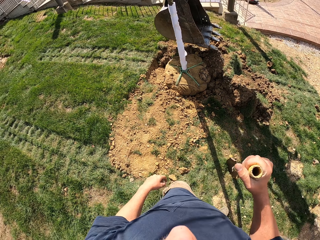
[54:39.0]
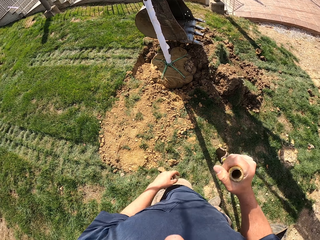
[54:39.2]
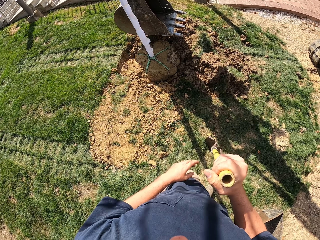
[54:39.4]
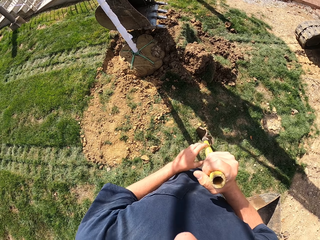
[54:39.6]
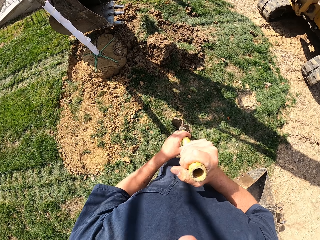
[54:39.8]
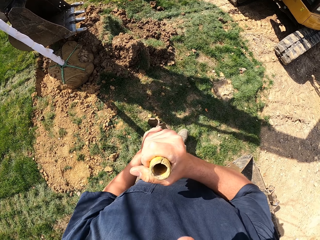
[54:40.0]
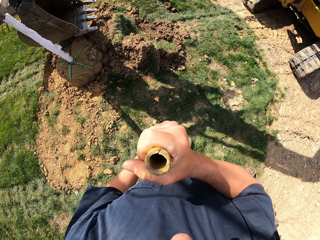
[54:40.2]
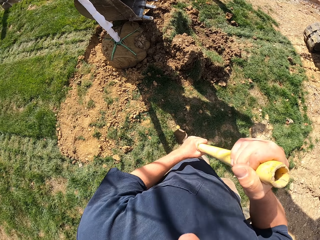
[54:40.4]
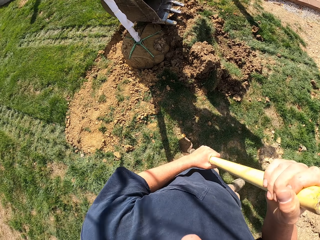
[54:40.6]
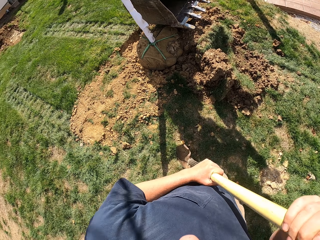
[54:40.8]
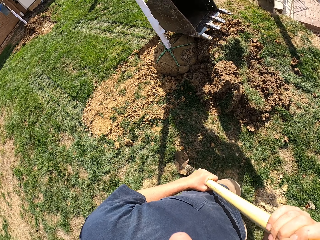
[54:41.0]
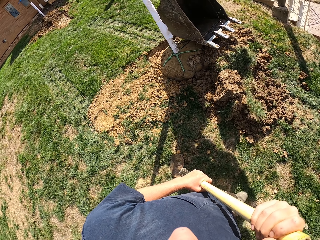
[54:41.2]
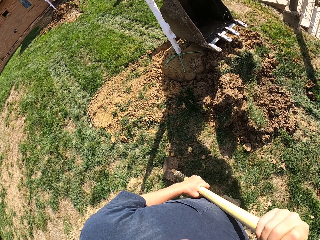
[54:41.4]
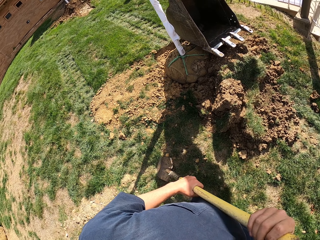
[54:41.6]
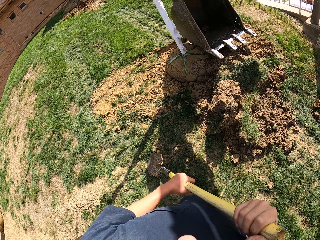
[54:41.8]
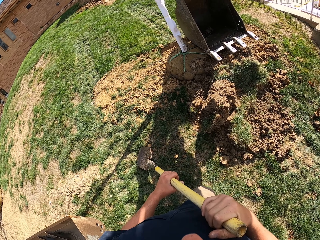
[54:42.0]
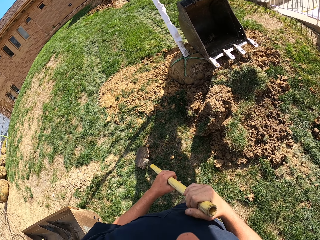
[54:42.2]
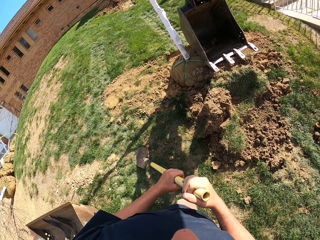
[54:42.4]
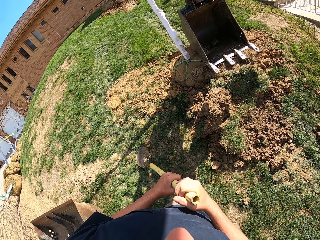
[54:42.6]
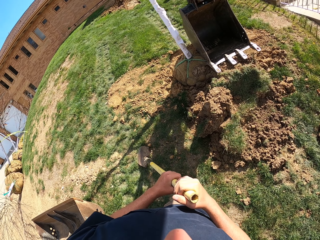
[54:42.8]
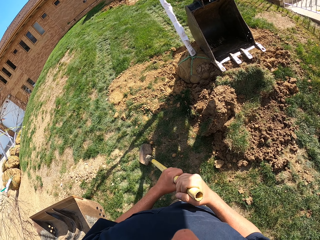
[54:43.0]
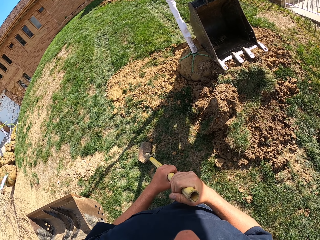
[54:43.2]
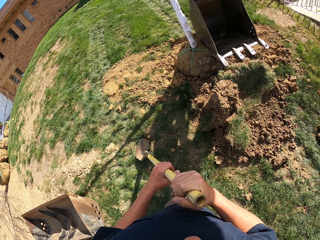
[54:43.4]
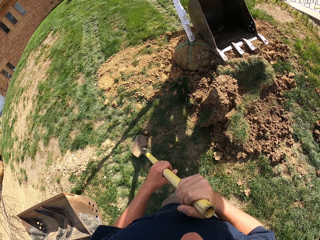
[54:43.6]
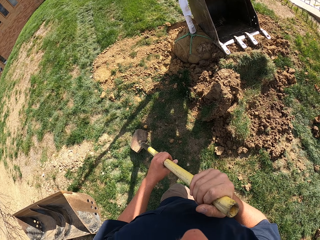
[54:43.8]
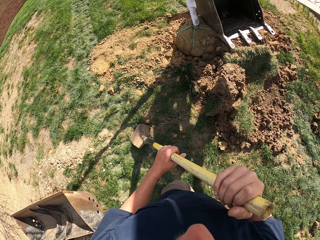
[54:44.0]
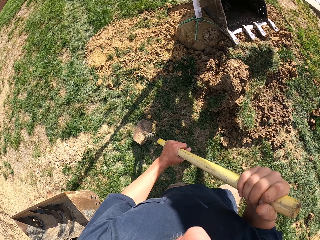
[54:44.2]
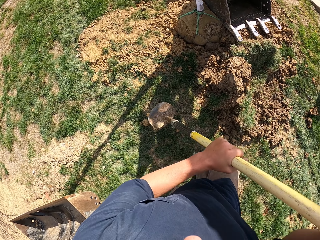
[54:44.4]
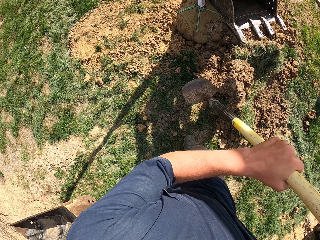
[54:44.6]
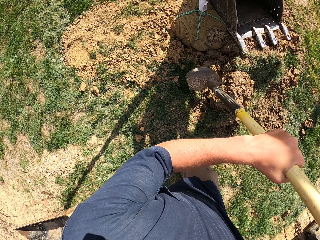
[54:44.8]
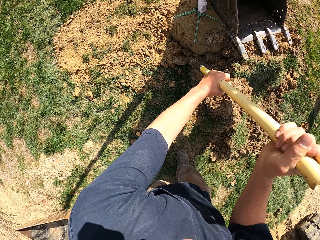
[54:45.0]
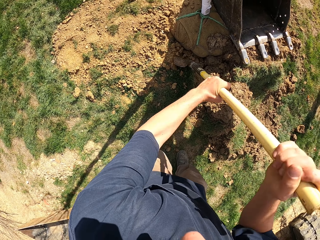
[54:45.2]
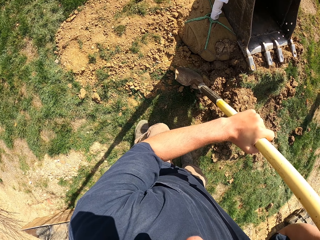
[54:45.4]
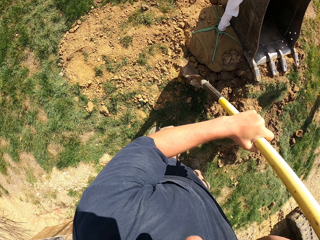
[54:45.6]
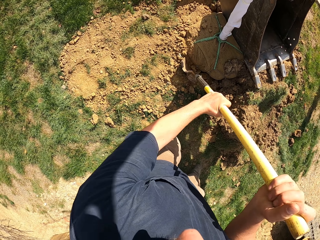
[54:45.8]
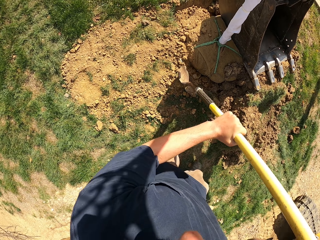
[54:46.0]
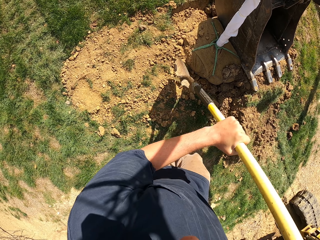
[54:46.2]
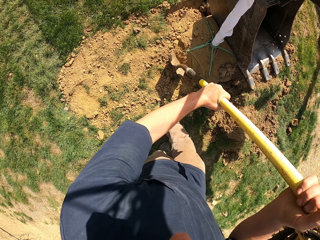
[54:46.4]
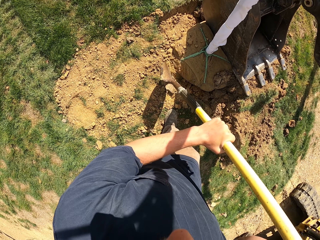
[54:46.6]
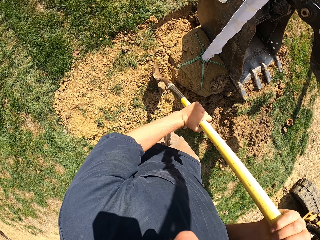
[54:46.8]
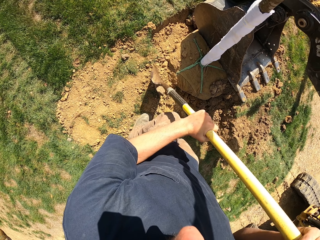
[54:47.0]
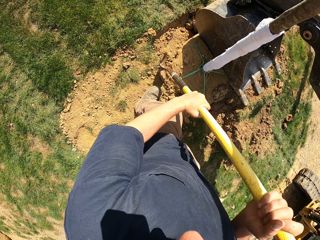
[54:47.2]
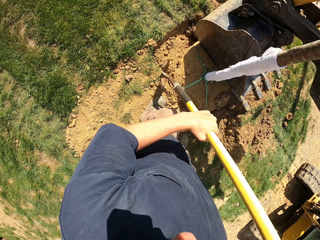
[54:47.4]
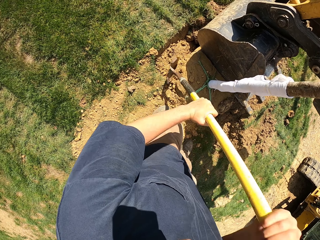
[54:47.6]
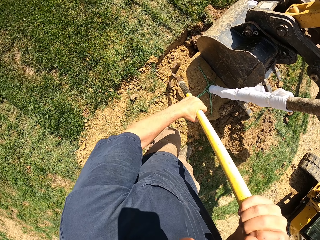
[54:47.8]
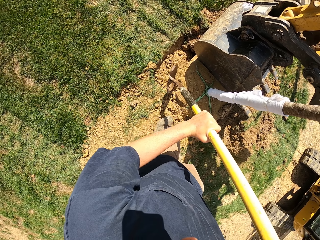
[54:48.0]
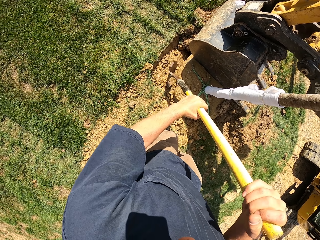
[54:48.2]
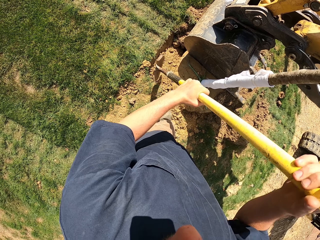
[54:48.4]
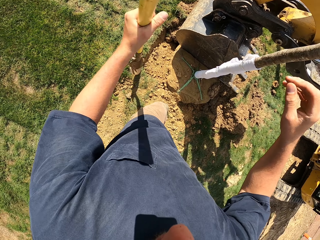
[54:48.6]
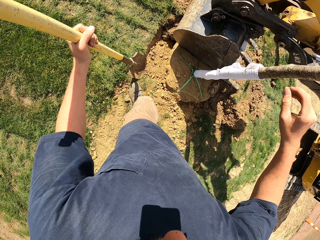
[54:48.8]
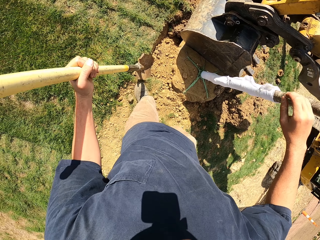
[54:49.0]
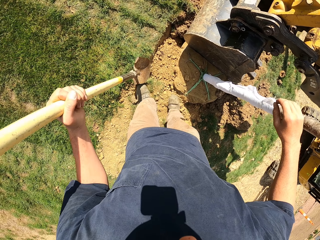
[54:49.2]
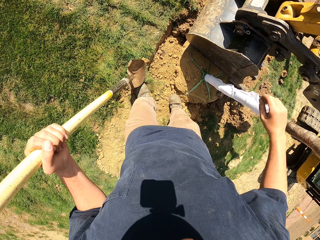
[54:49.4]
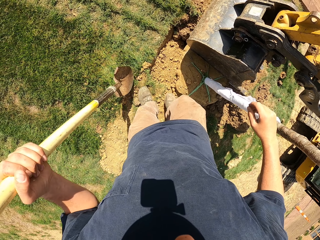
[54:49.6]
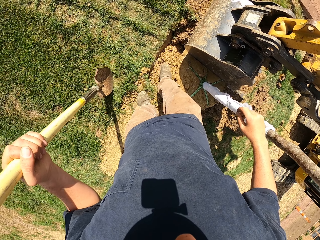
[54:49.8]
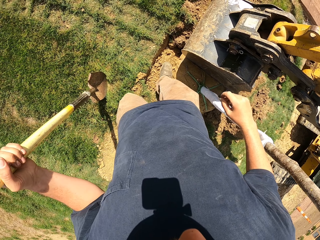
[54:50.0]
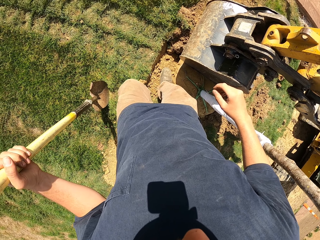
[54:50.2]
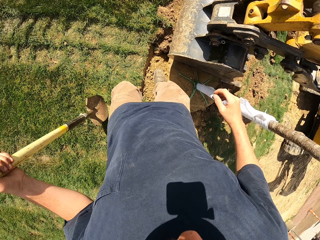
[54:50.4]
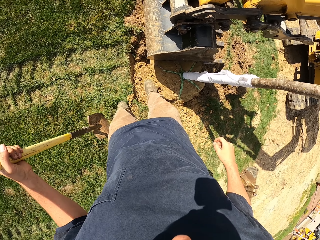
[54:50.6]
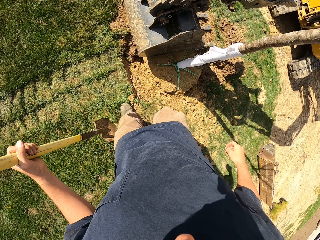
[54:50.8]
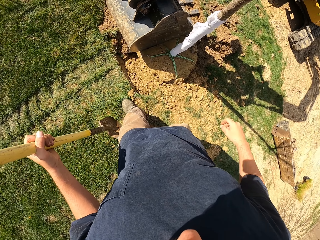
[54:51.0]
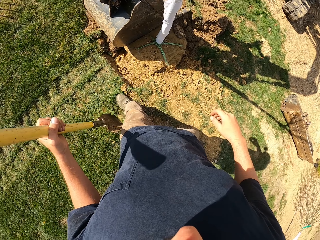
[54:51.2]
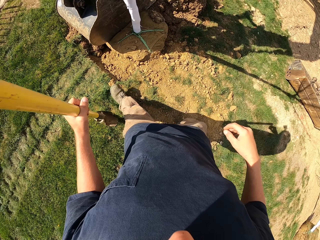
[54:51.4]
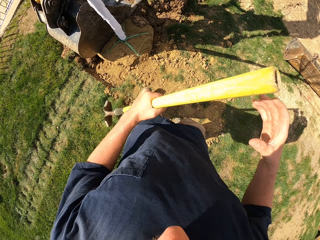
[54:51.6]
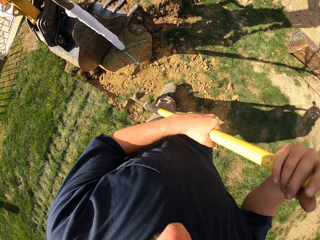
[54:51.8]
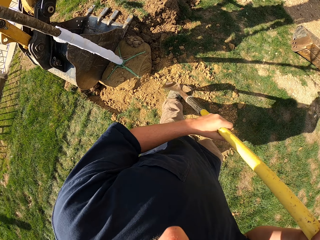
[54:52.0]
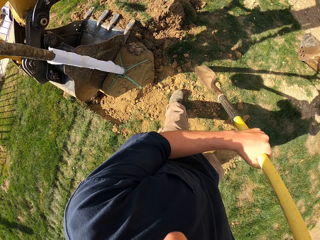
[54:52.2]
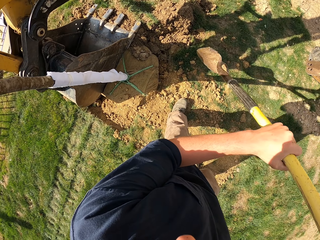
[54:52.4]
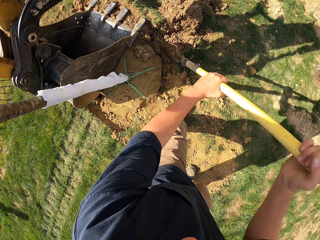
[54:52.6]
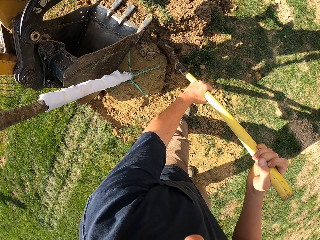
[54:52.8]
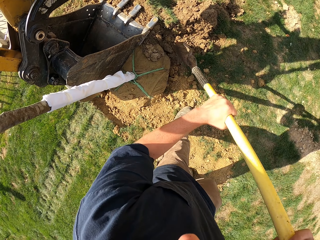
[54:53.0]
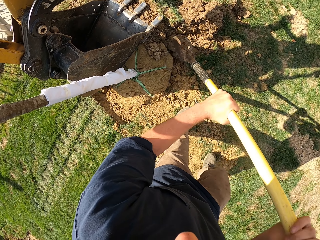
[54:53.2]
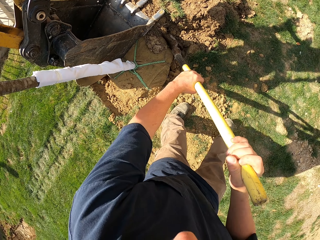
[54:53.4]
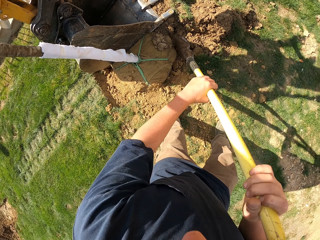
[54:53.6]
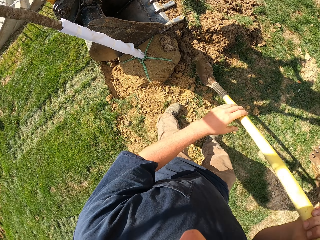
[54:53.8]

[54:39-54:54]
The camera wearer stares at the pole. They press the soil with the spade and dig the soil with the spade. They press the soil with the right leg. They hold the spade with both hands and press the soil with the spade.

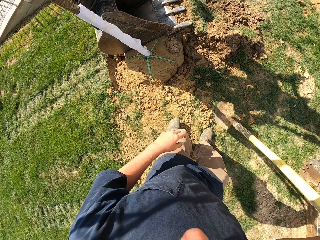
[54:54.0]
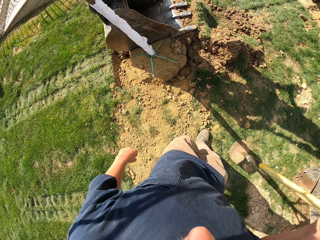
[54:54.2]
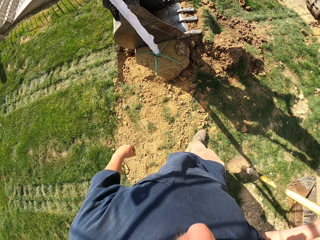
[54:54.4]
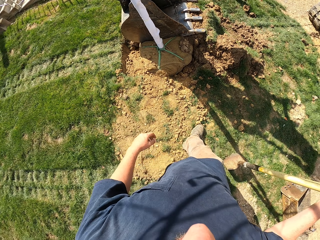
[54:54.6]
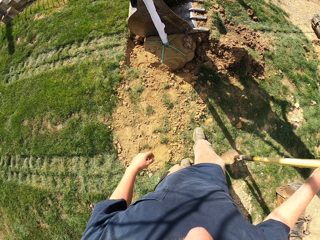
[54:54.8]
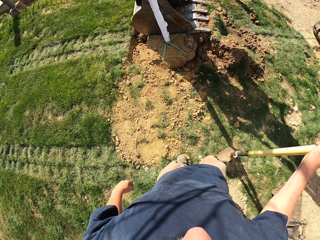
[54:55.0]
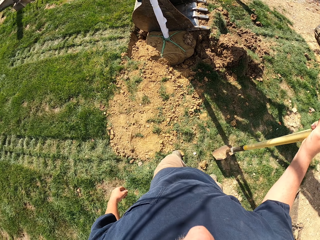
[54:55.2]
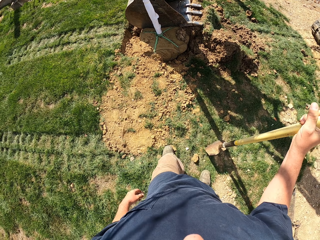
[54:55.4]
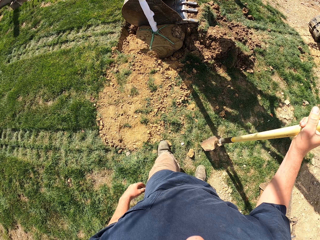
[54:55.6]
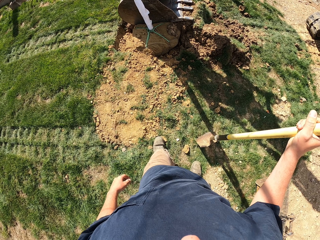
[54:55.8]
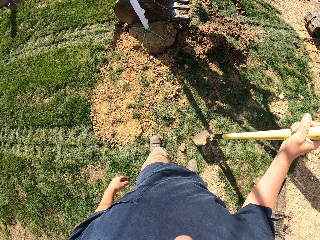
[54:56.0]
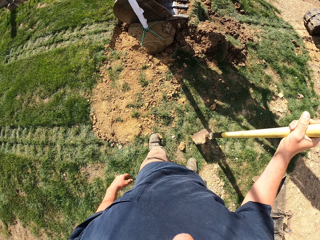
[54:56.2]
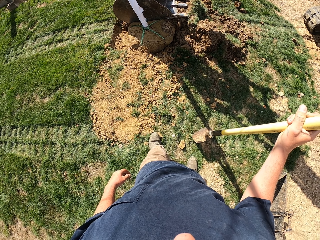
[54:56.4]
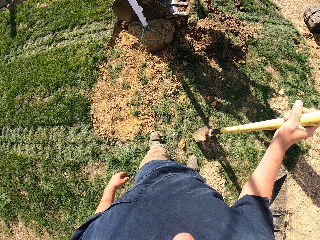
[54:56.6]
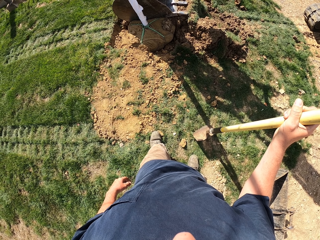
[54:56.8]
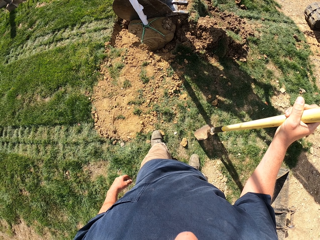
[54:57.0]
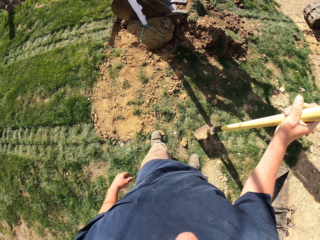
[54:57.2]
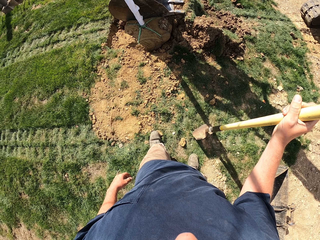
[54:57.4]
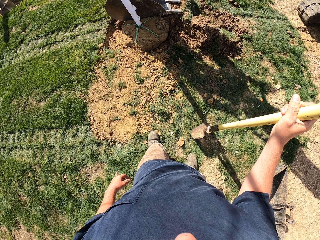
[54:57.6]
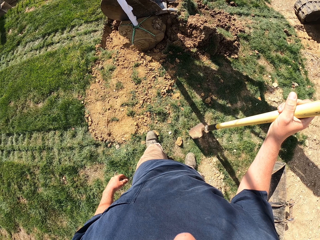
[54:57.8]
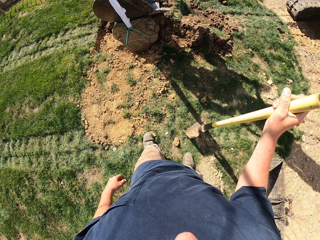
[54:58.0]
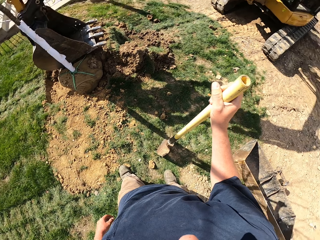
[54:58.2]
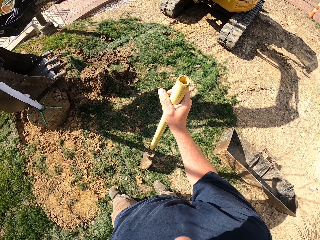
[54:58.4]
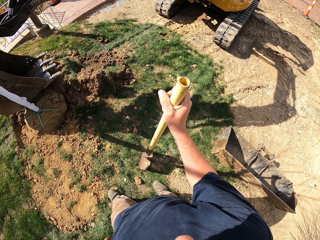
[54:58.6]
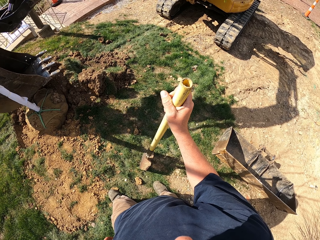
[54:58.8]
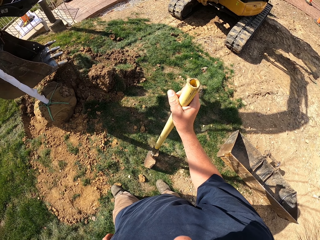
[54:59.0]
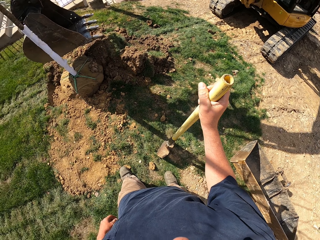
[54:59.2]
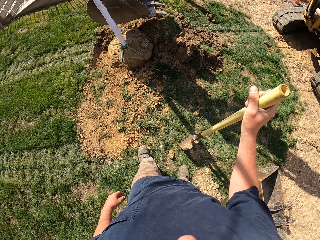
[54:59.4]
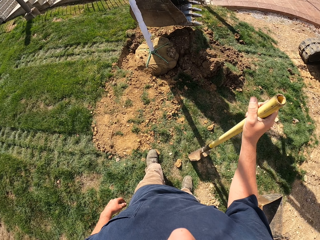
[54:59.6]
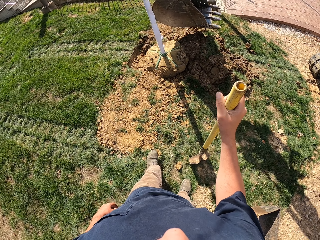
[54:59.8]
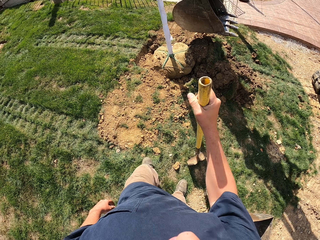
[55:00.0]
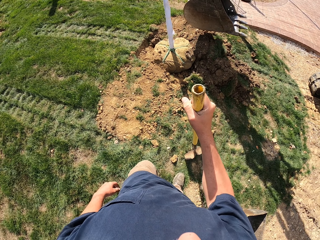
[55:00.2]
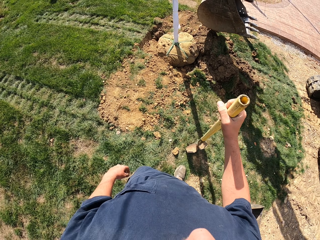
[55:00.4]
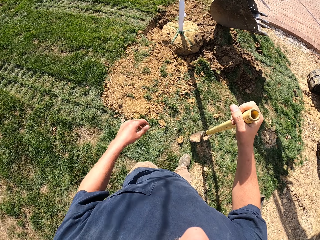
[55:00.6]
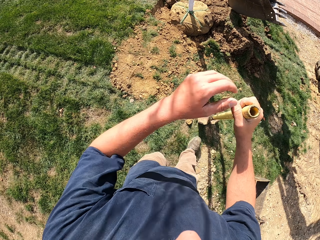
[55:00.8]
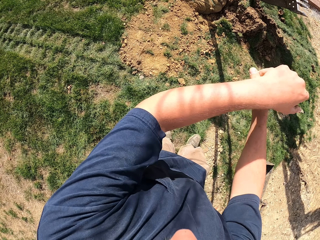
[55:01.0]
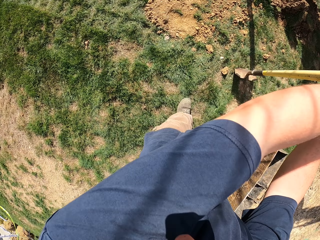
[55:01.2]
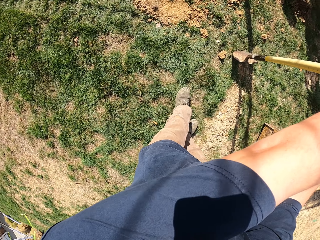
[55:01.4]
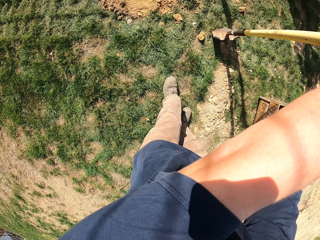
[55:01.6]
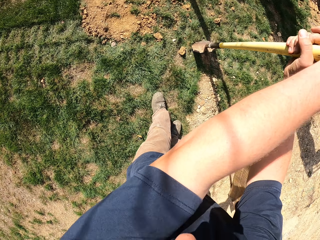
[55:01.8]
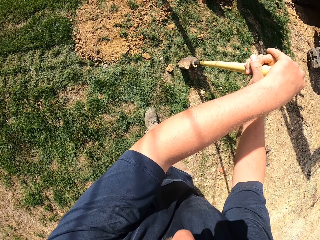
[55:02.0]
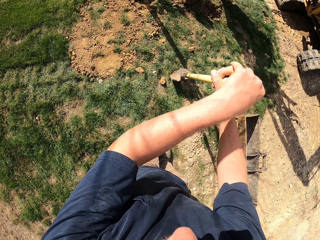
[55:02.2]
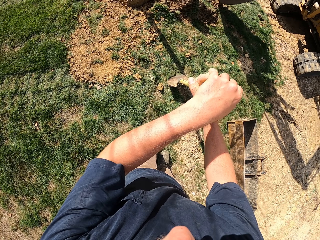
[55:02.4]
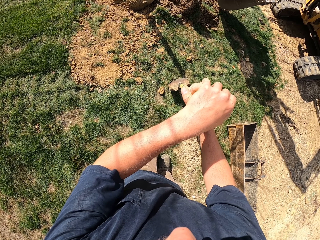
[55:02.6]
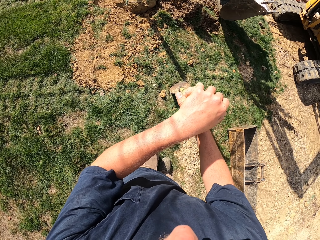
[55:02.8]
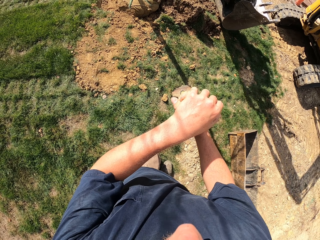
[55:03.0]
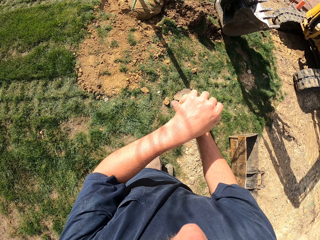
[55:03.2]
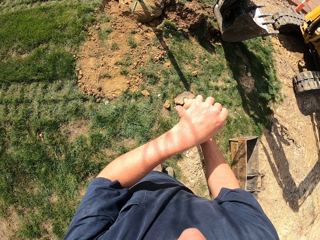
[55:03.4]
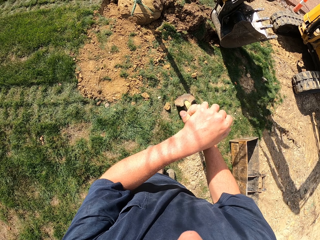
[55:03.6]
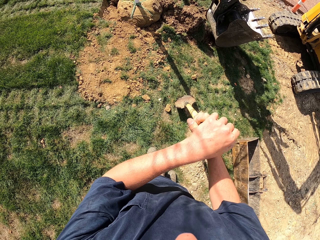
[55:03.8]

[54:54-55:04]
The camera wearer stares at the pole. They hold the spade with both hands.
